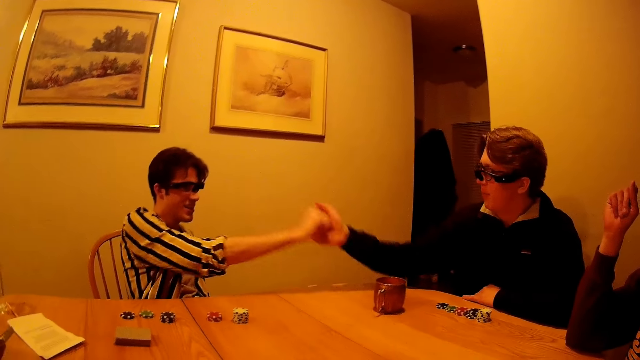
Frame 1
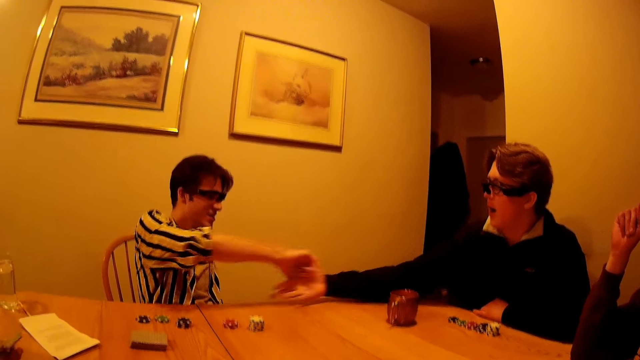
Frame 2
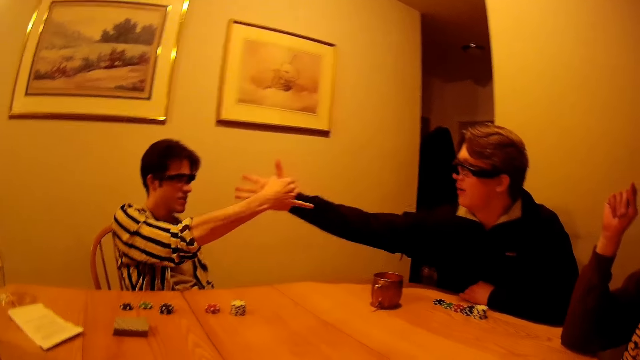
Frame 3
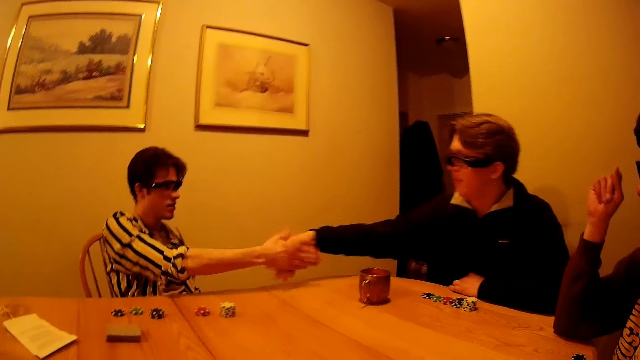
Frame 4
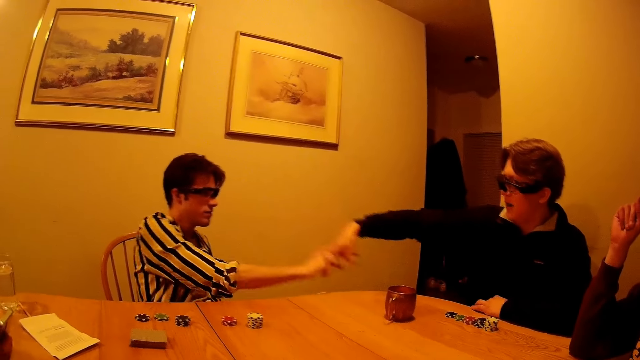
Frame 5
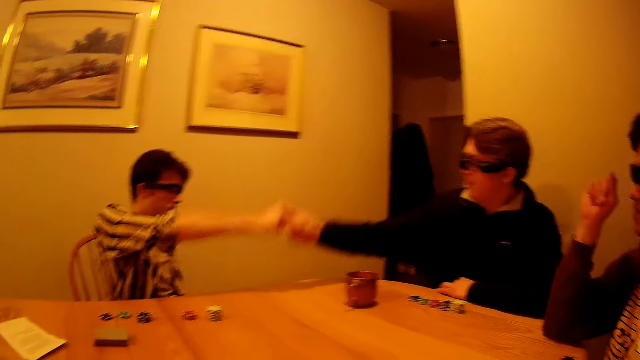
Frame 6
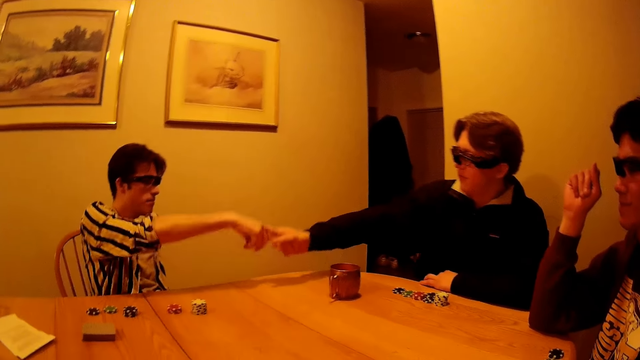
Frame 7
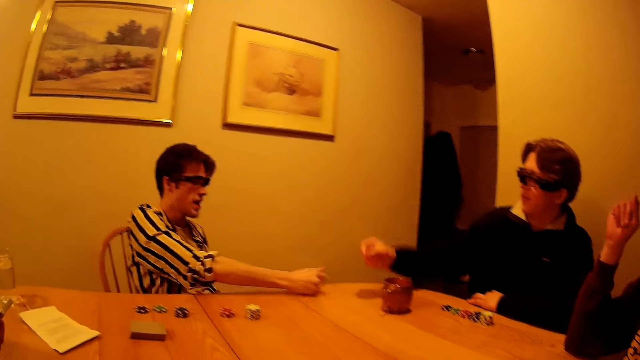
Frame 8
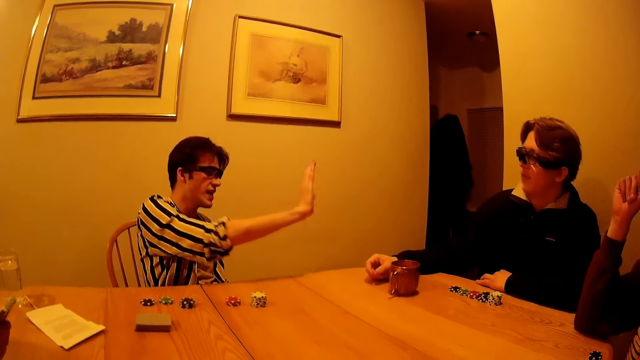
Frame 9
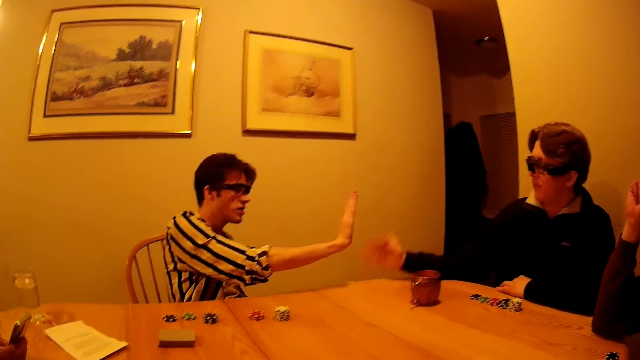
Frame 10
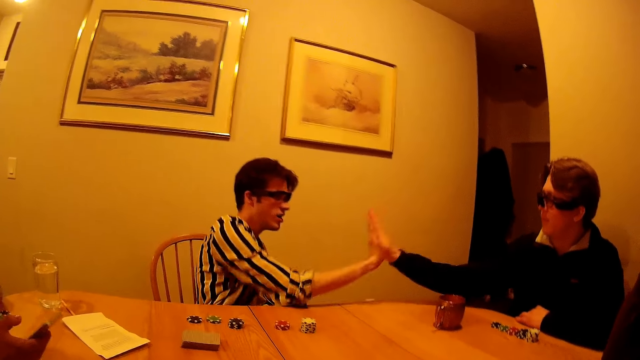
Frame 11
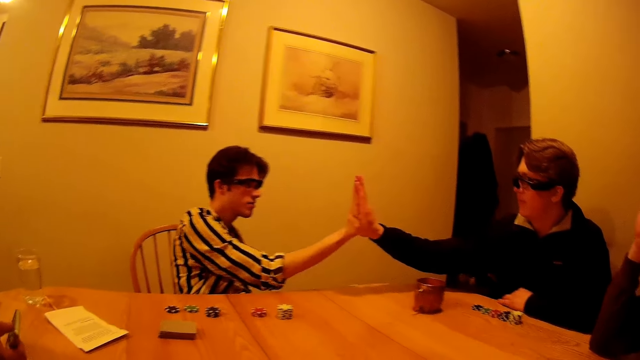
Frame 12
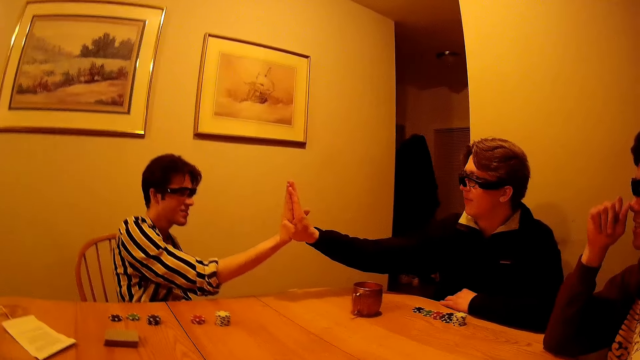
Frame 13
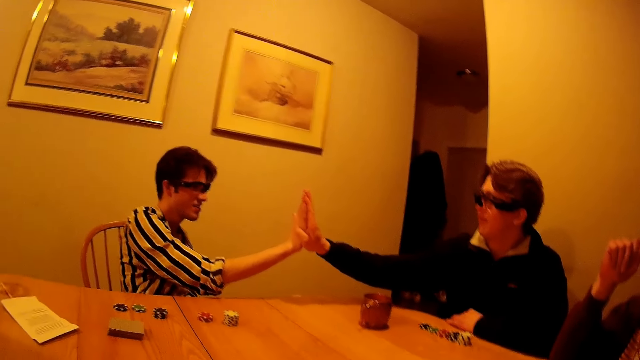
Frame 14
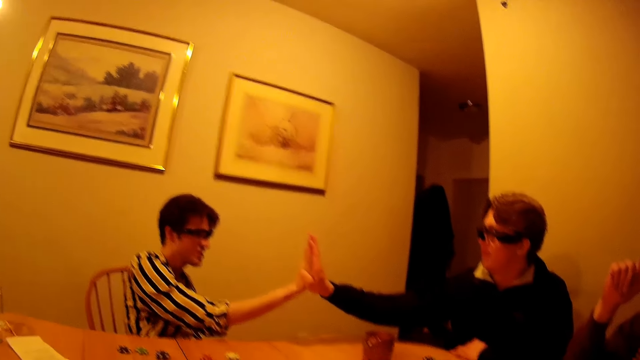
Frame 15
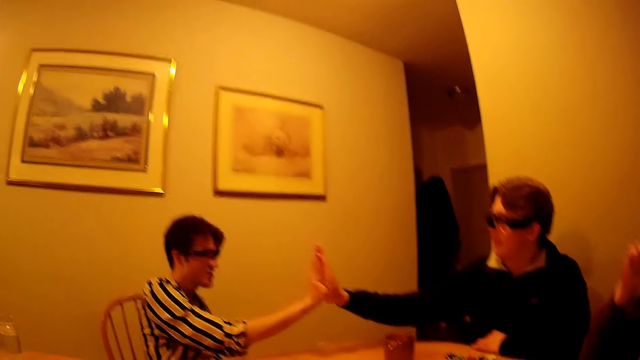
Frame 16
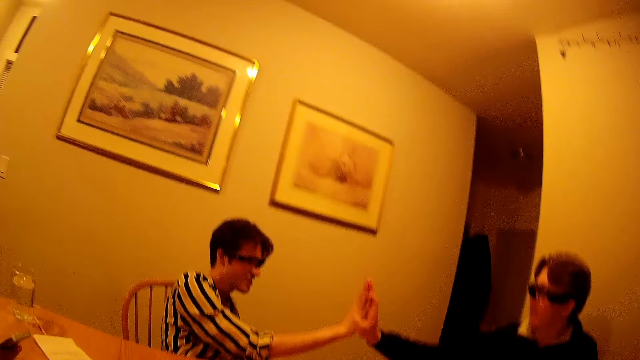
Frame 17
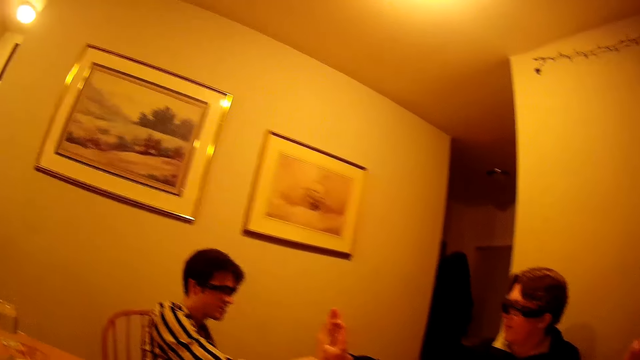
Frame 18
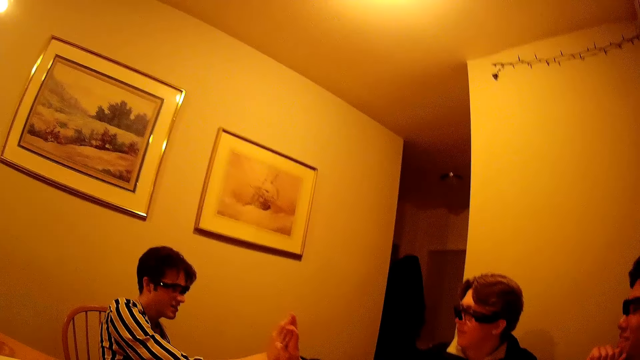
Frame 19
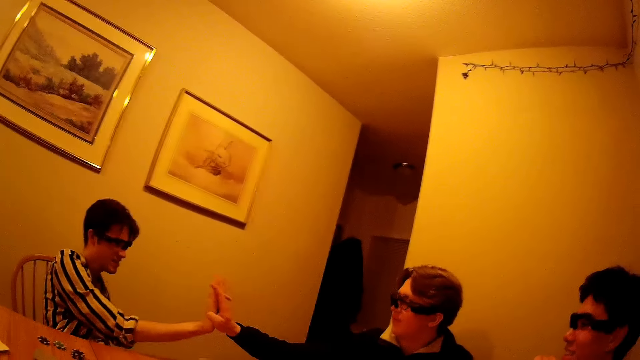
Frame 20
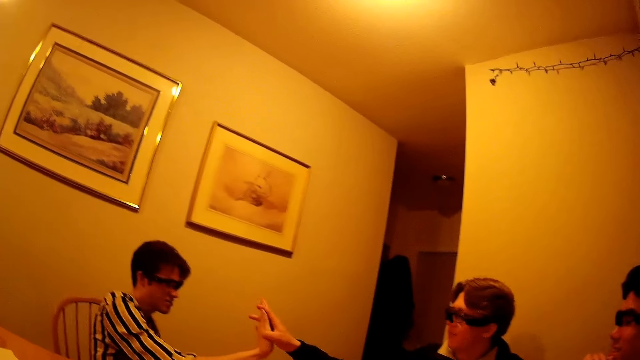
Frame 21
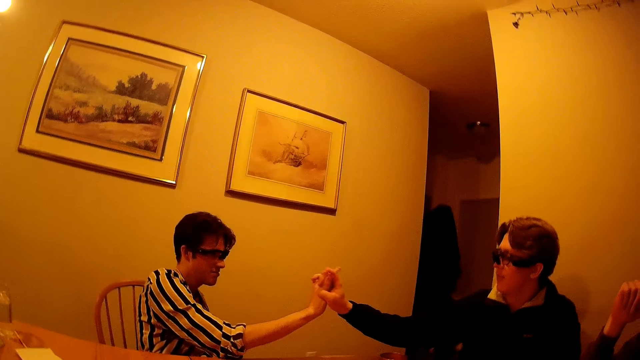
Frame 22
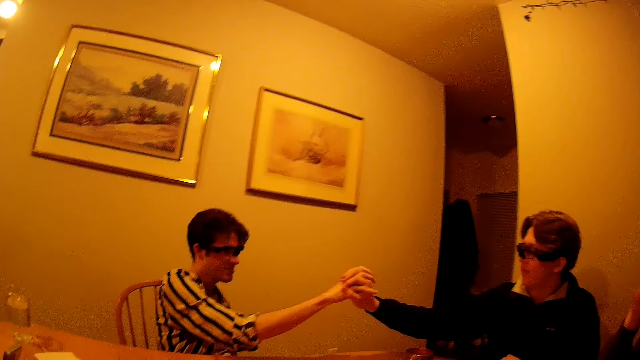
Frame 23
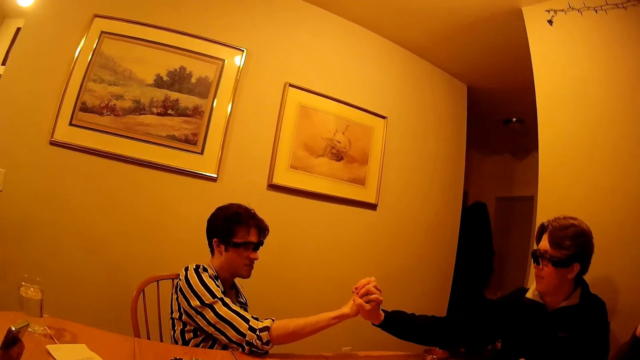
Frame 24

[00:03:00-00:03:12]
A man operates a phone with his right hand. Two other men both hit their right hands on the table. One of the two men hits his right hand on the table. The two men both slap their right hands together. Another man touches his face with his right hand.

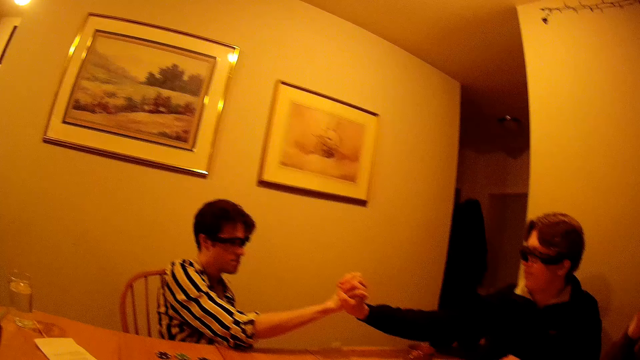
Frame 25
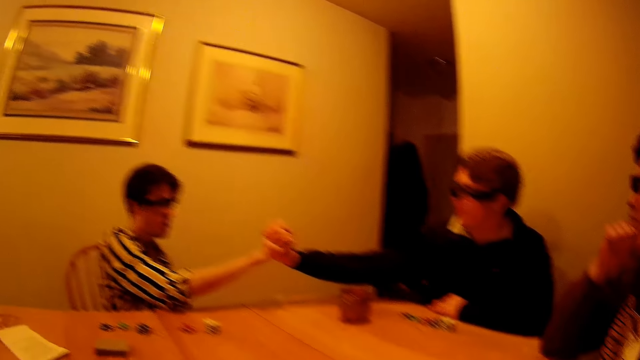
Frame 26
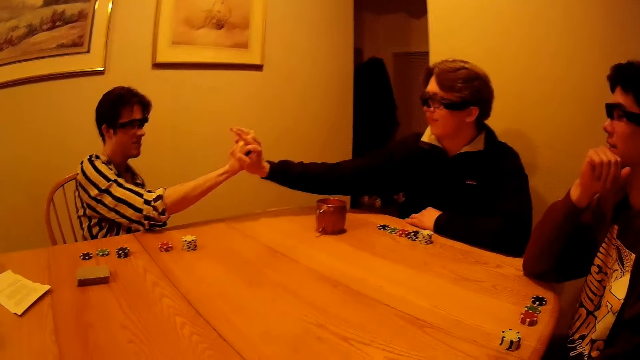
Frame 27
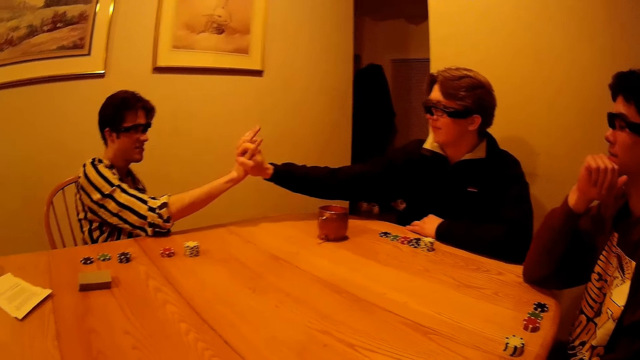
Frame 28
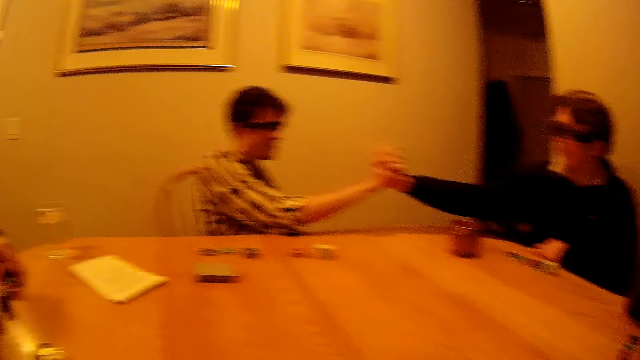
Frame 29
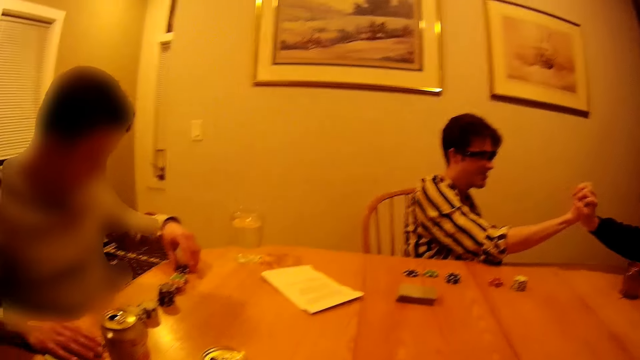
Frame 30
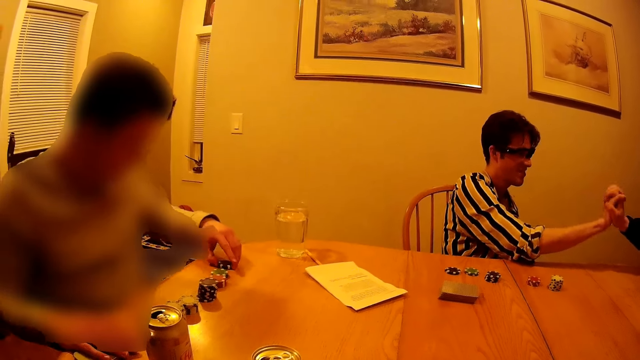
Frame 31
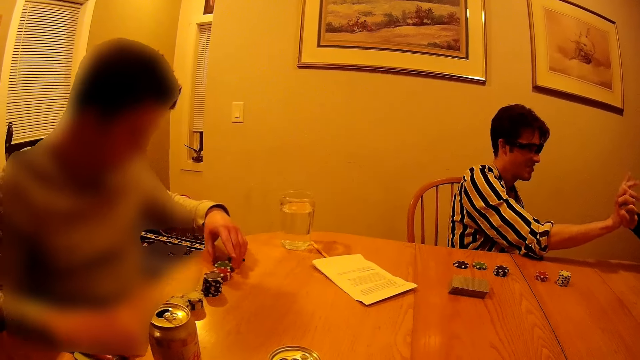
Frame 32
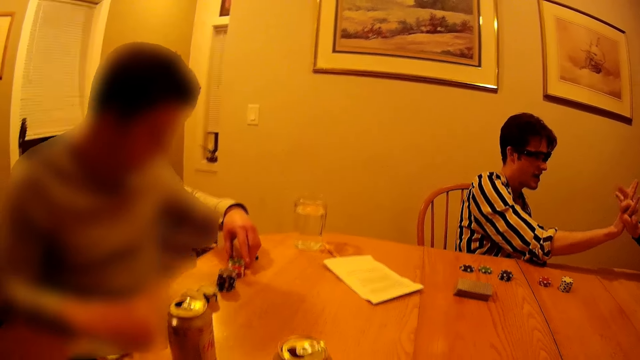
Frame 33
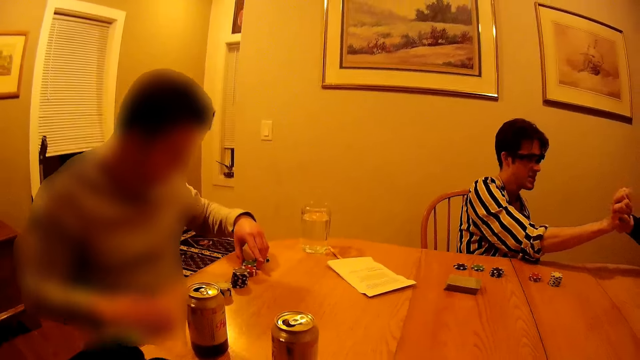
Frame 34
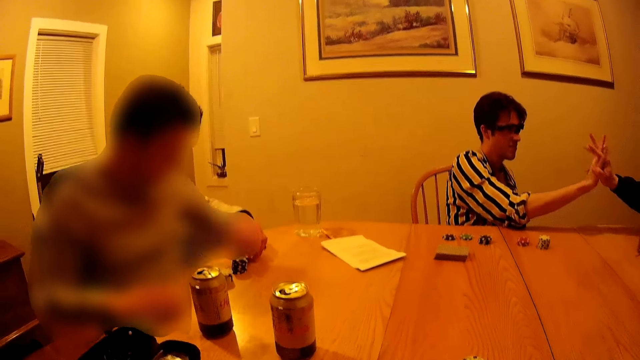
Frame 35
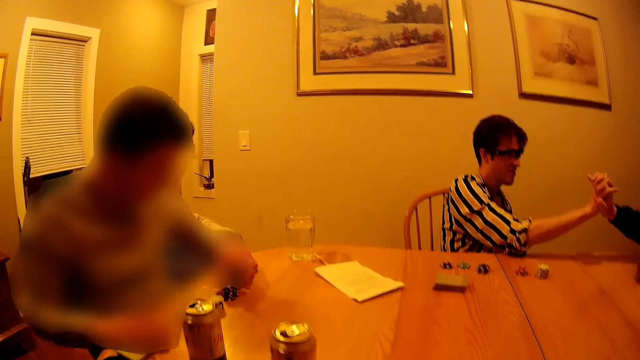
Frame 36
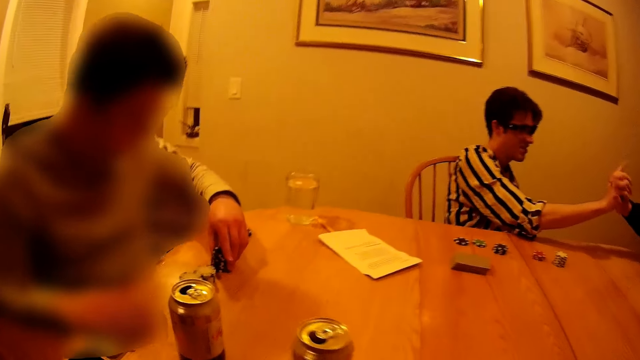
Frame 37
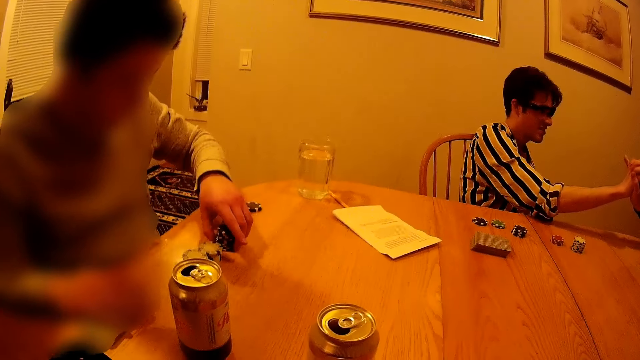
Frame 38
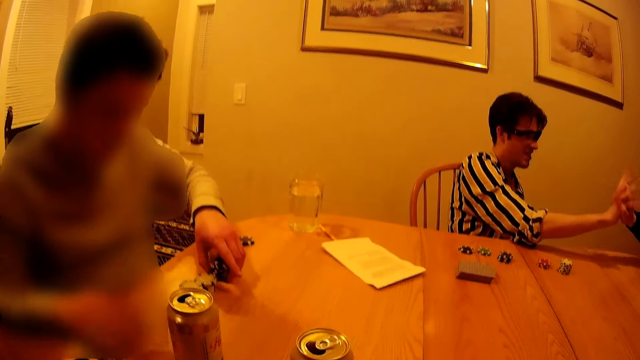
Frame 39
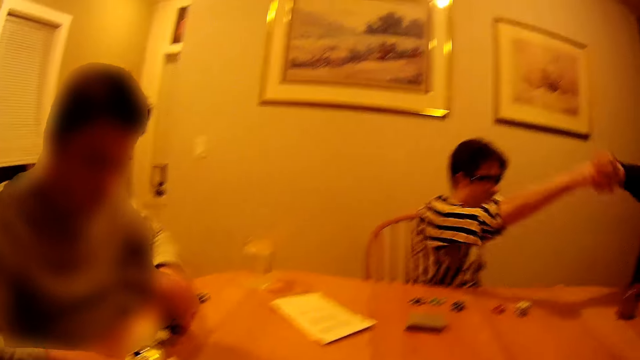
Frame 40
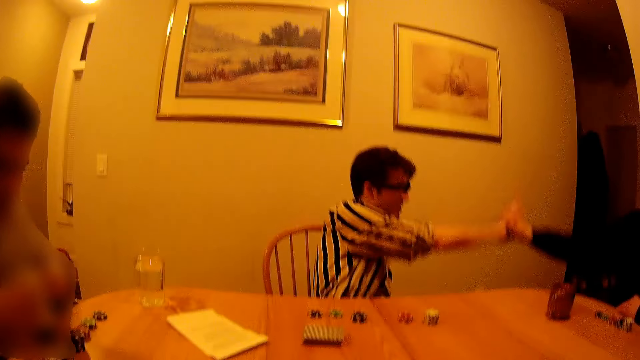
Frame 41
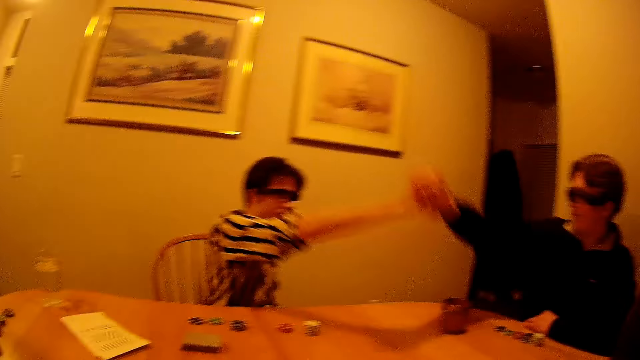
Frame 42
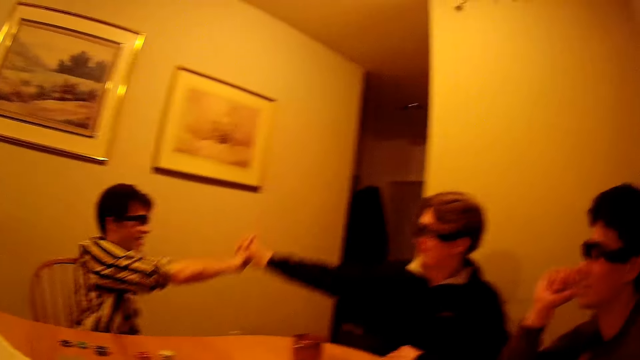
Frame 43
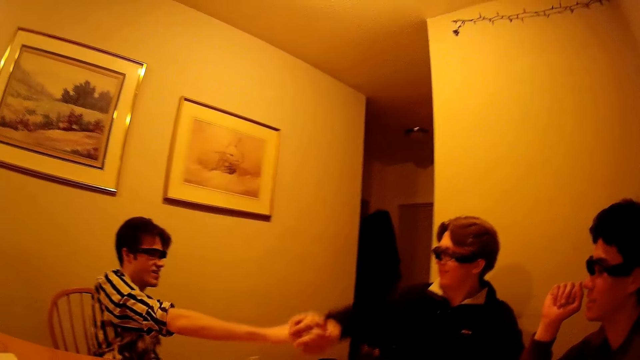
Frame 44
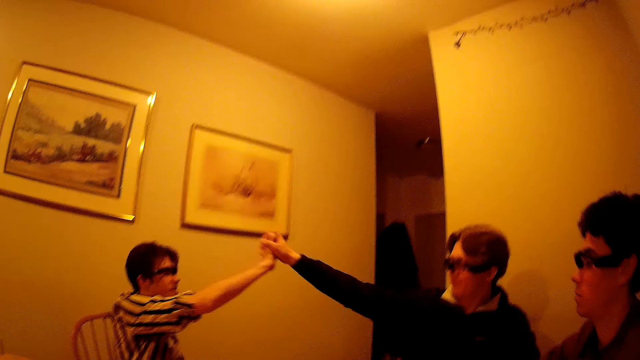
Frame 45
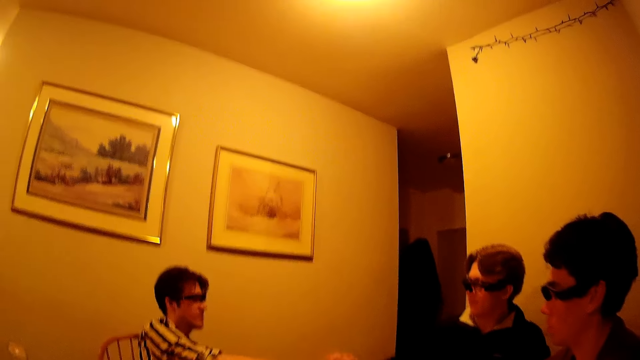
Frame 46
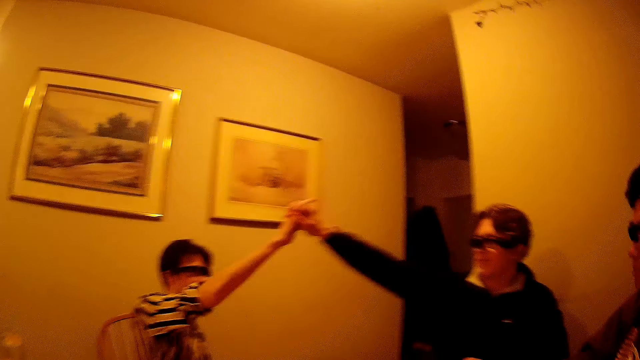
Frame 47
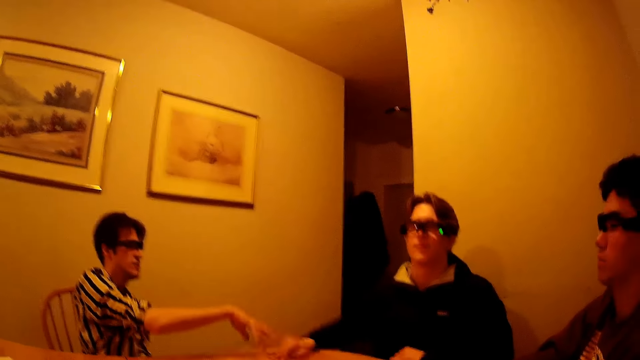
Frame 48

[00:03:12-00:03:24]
A man arranges some chips with his left hand. Another man removes his right hand from his face. The camera wearer interacts with the men at the table.
